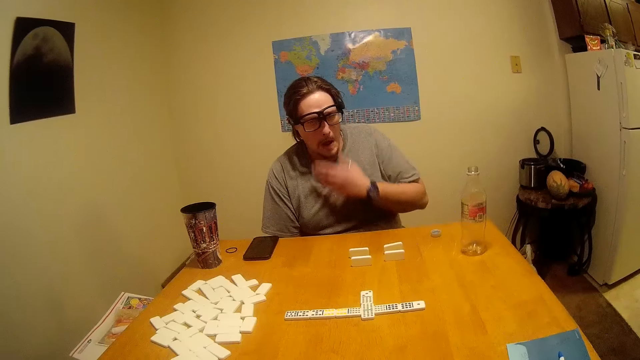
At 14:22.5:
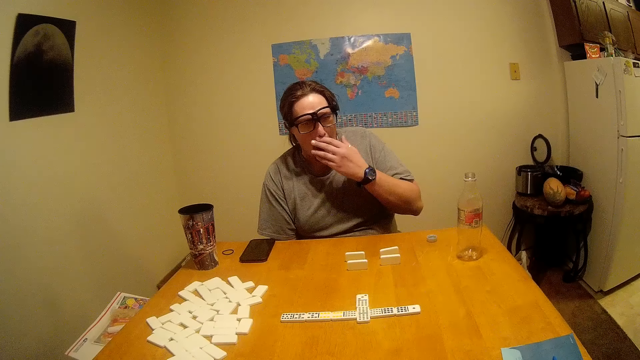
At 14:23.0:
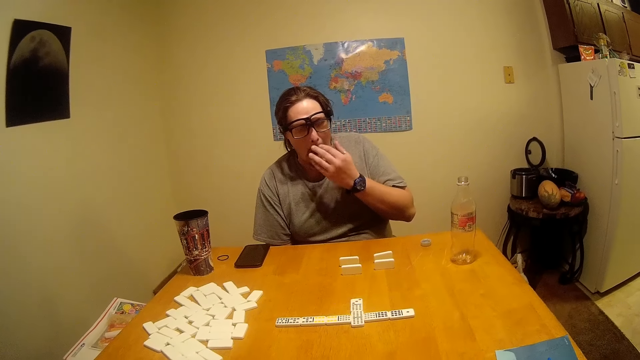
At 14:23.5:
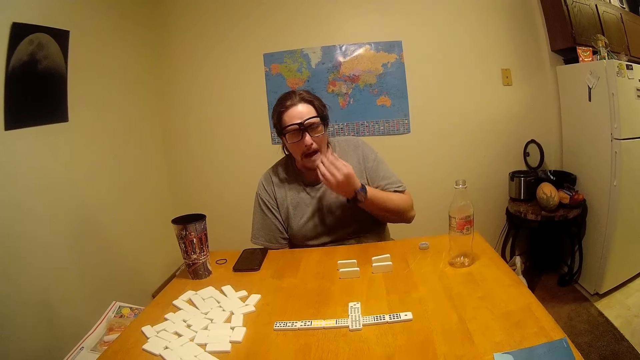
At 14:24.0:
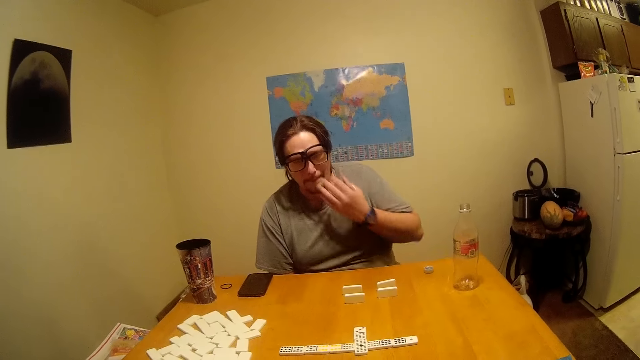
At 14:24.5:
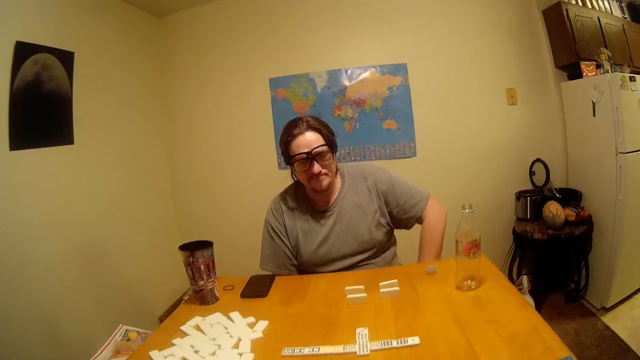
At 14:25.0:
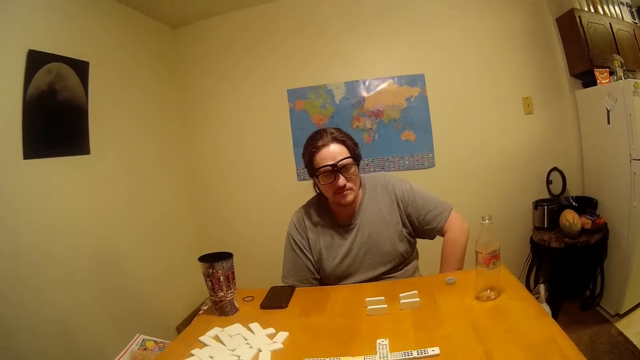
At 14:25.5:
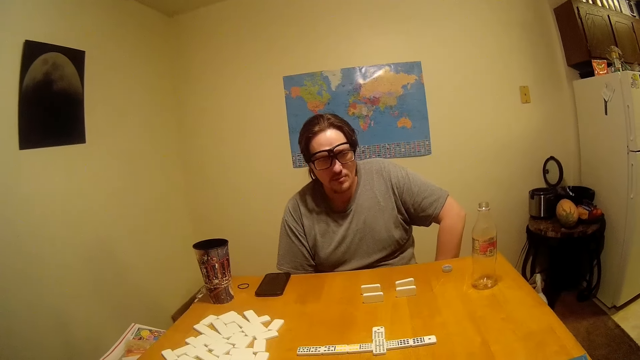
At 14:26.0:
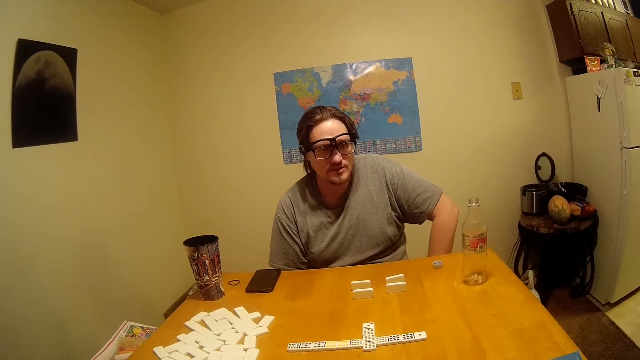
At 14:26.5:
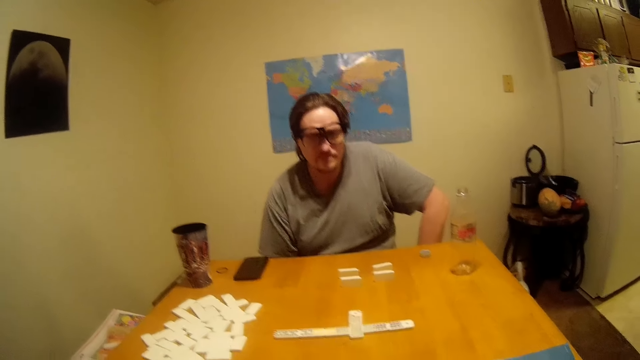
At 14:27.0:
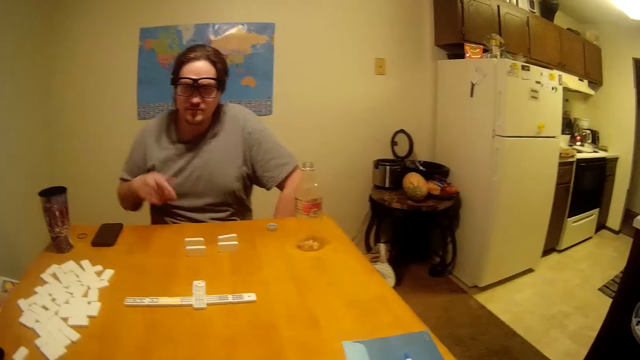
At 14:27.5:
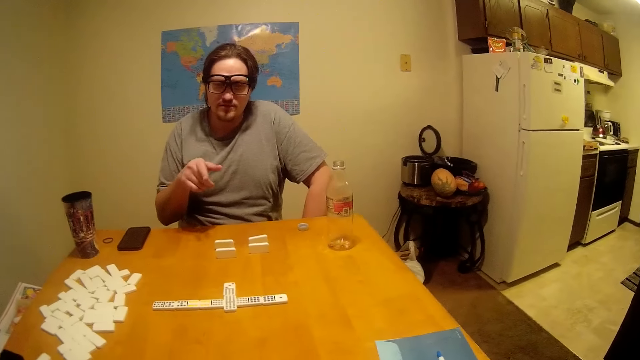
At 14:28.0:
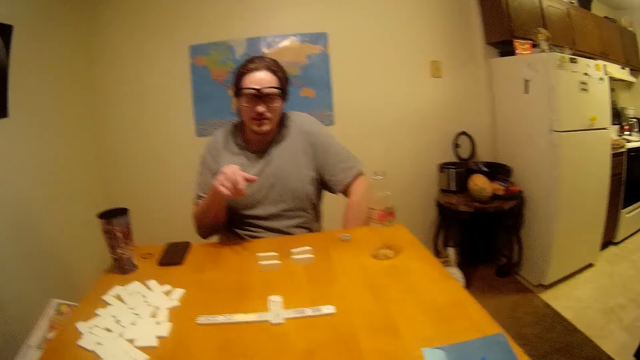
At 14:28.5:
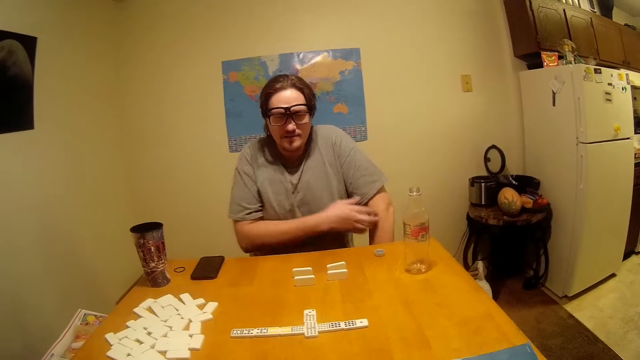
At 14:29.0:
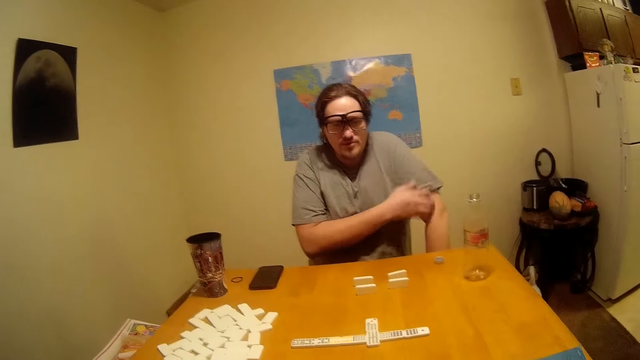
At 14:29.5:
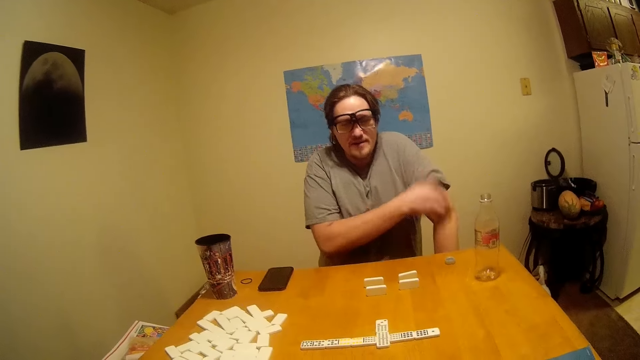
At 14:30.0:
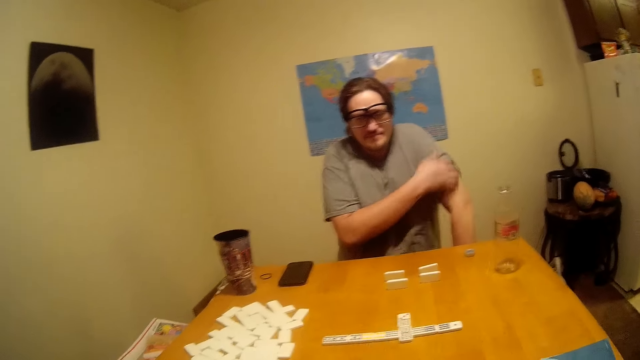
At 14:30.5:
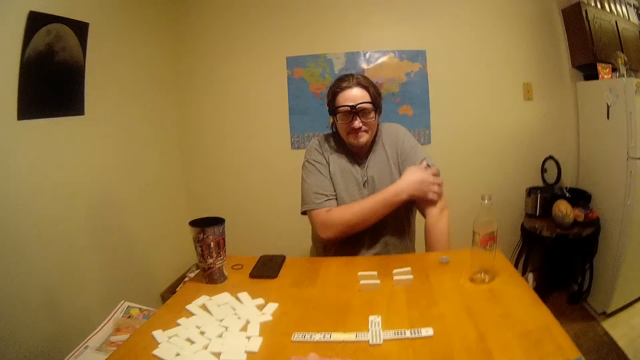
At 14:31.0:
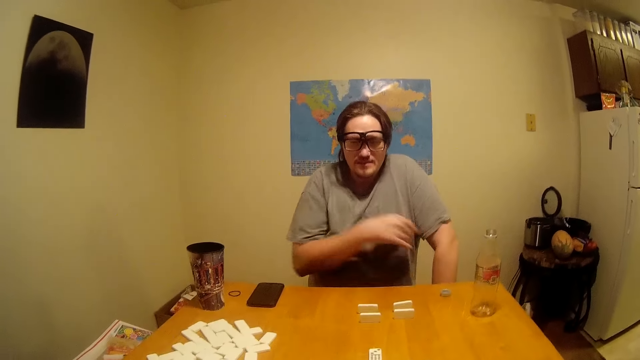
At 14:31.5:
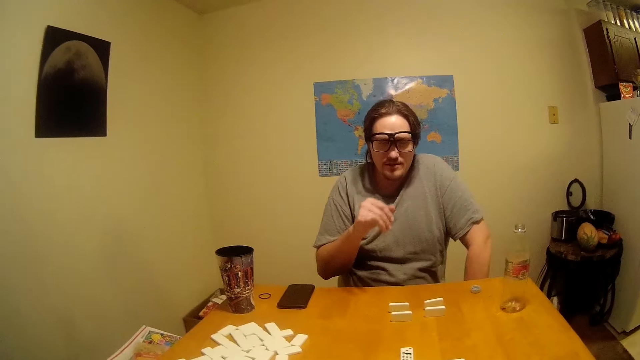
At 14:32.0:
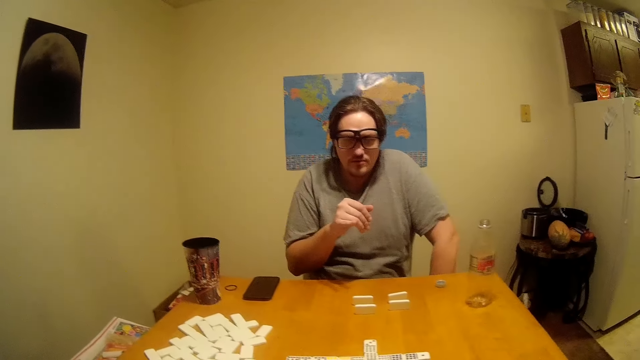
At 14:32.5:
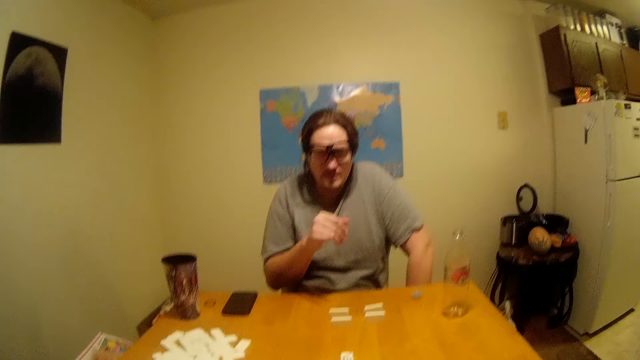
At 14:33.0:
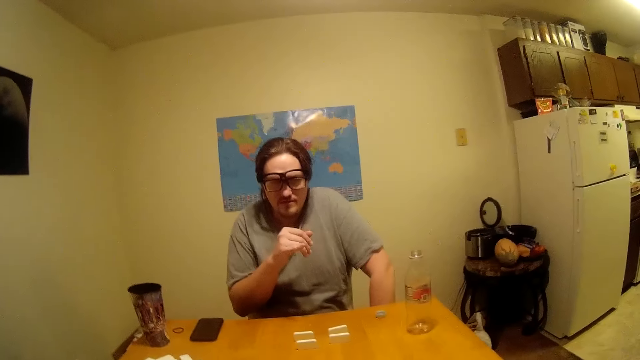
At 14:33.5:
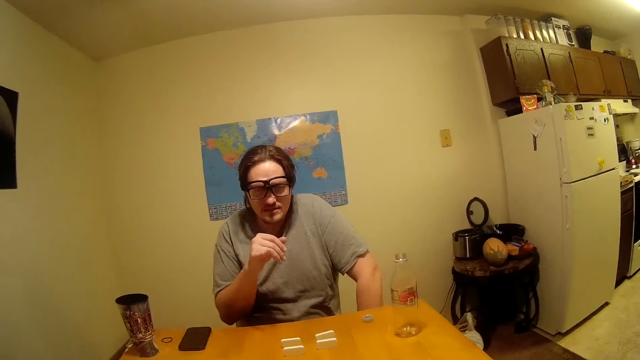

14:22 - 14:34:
The man touches his nose and drops the hand. The man talks to the camera wearer and moves the hand. The camera wearer talks to the man. The man talks to the camera wearer and scratches the hand. The camera wearer talks to the man. The man rubs his hand with his right hand. The camera wearer talks to the man. The man talks to the camera wearer and moves the hand.

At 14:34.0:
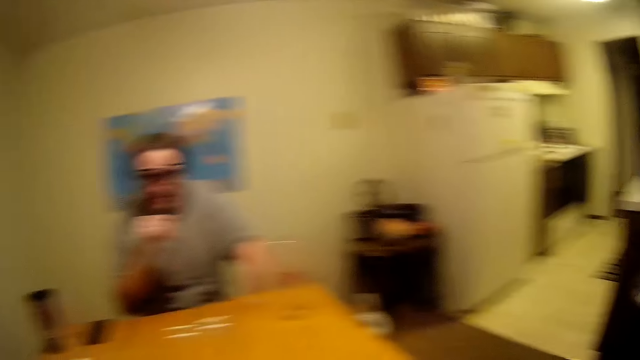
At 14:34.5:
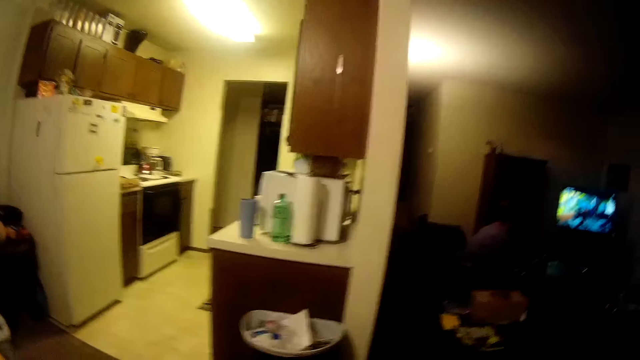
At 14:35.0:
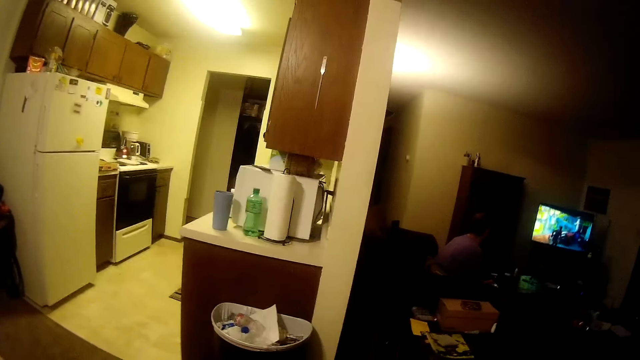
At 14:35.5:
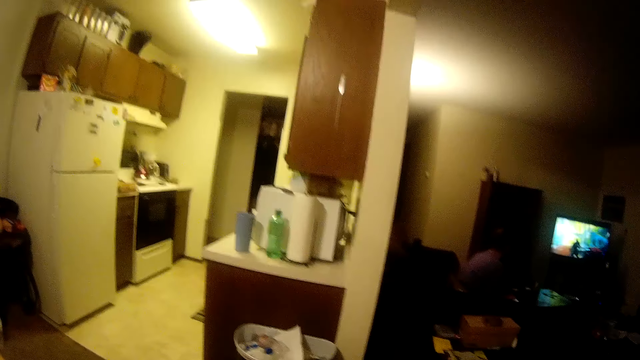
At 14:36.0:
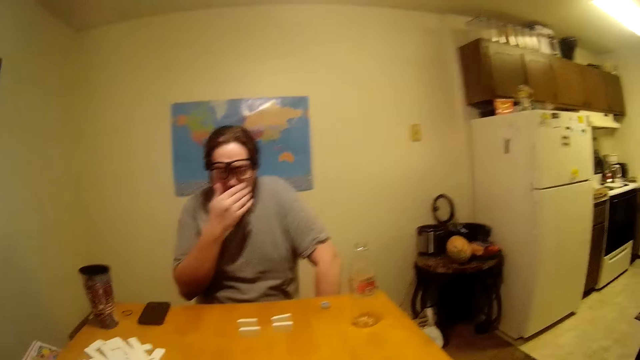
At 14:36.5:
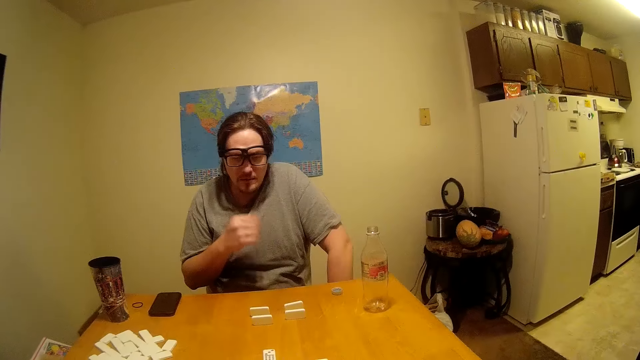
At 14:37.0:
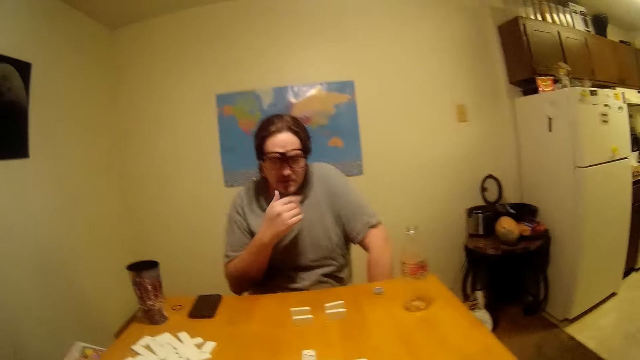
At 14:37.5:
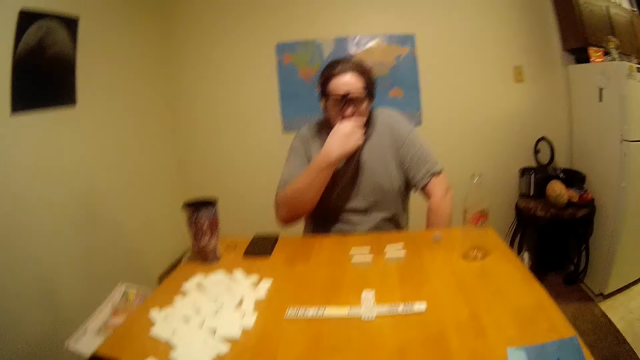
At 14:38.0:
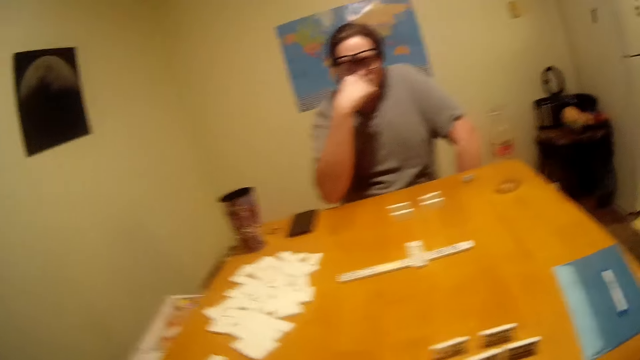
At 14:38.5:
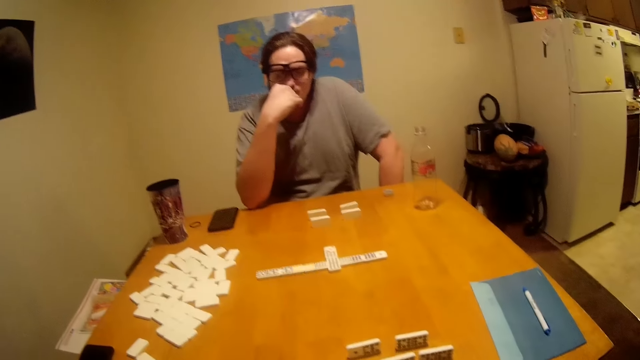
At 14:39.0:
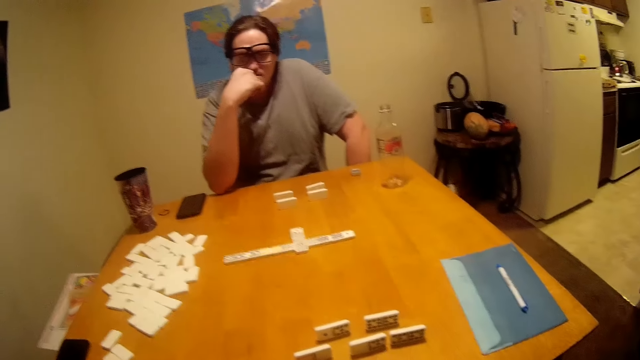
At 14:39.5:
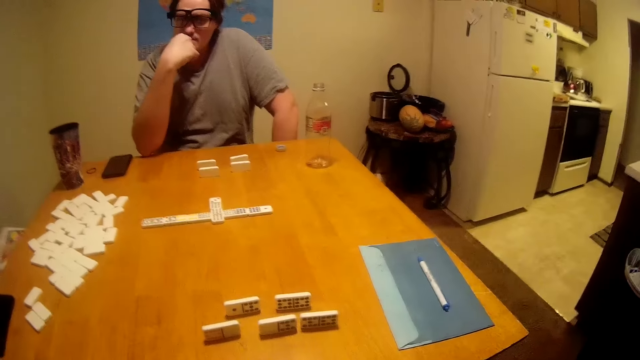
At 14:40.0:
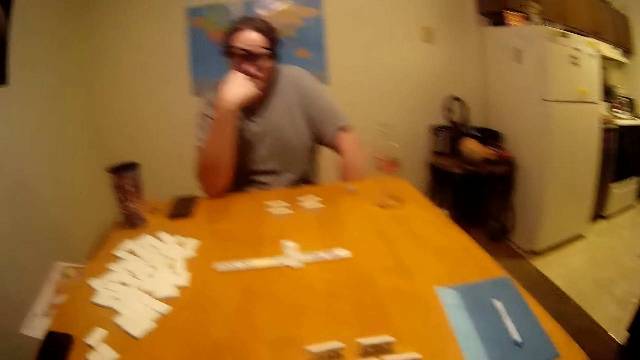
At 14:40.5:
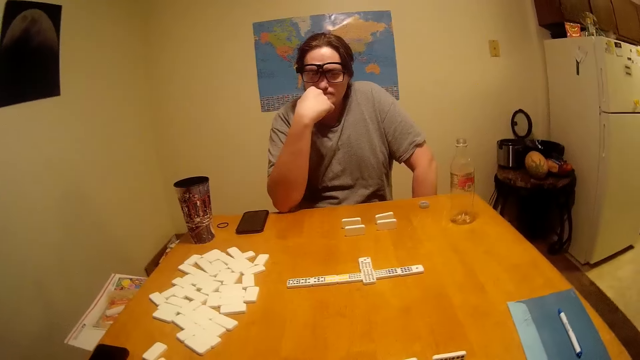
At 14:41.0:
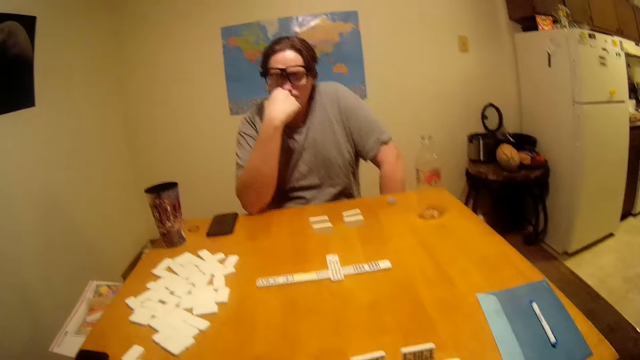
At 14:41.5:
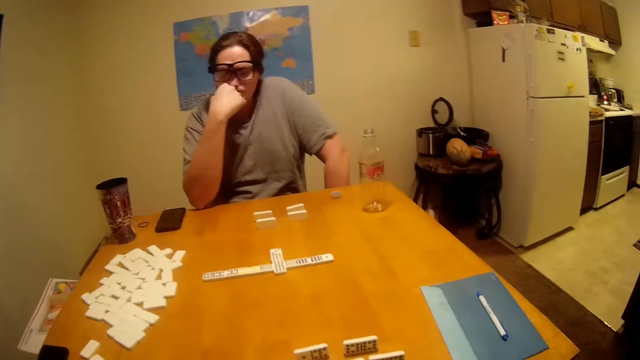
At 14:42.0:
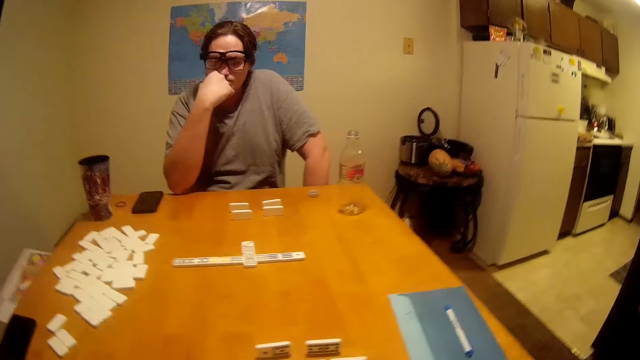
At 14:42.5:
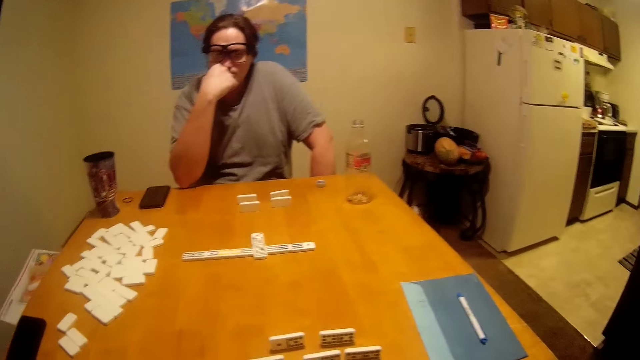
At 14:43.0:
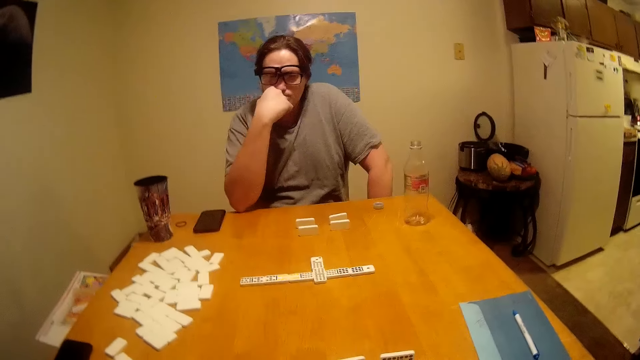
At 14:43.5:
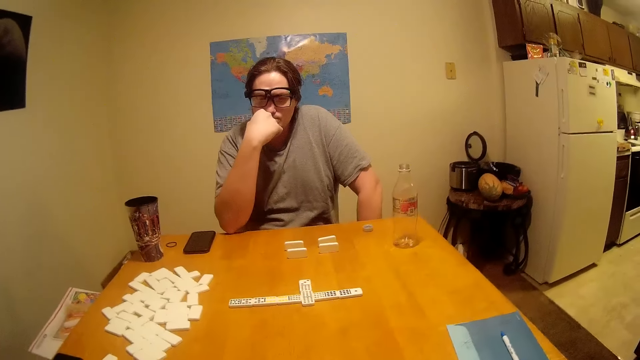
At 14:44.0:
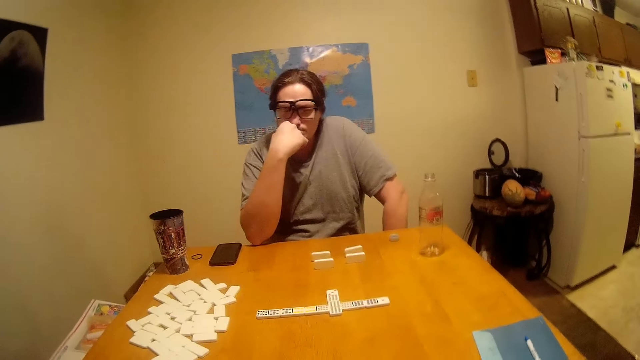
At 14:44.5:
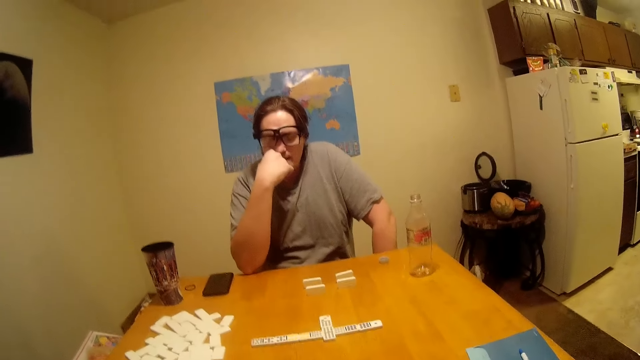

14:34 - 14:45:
The camera wearer talks to the man. They look around. Another man plays the PlayStation. The first man talks to the camera wearer. The camera wearer talks to the first man. The first man touches the nose.
